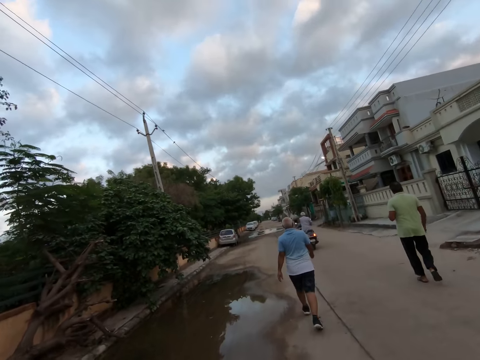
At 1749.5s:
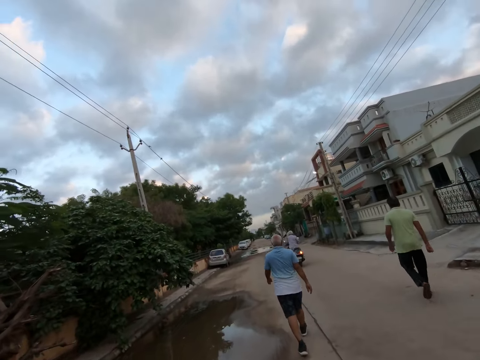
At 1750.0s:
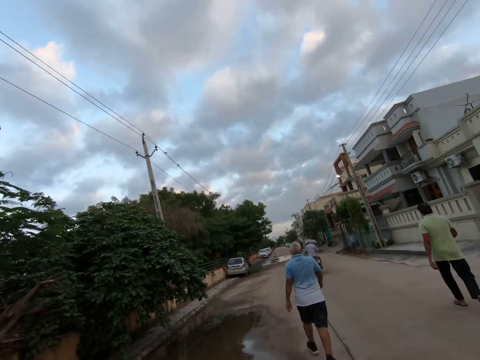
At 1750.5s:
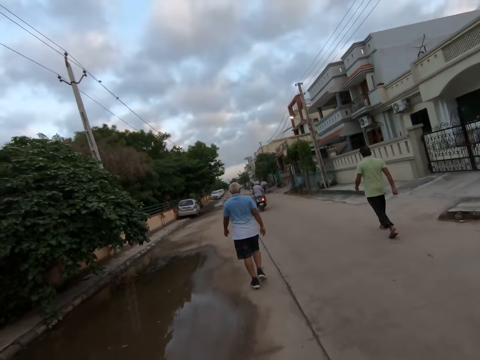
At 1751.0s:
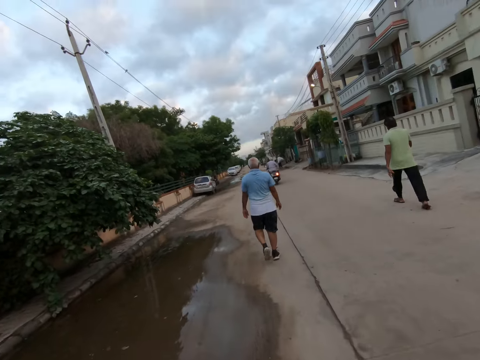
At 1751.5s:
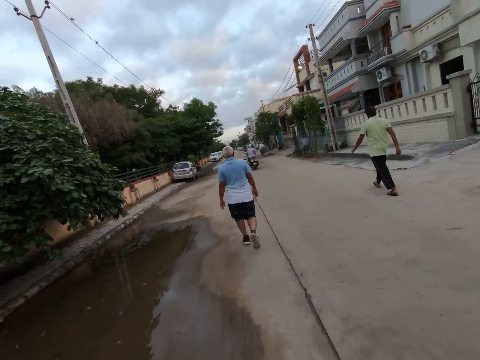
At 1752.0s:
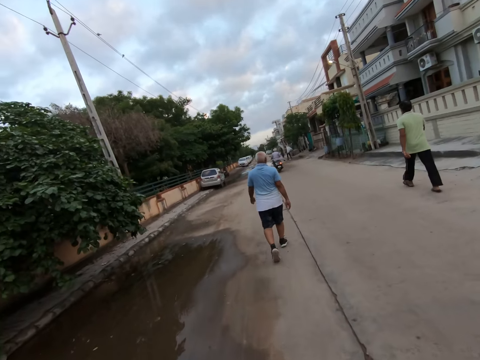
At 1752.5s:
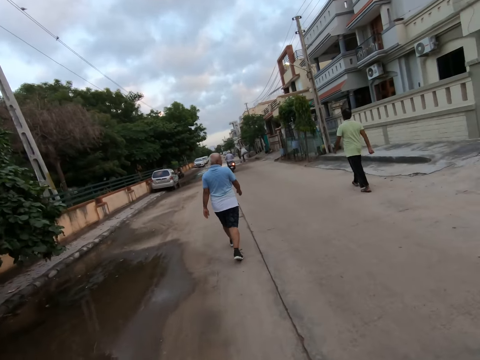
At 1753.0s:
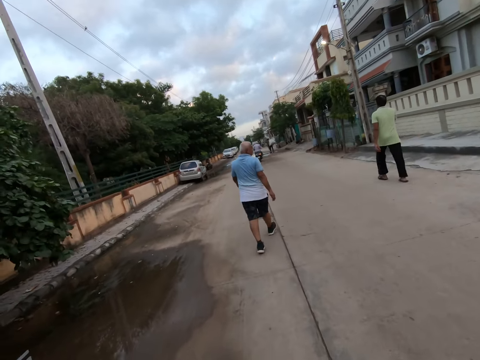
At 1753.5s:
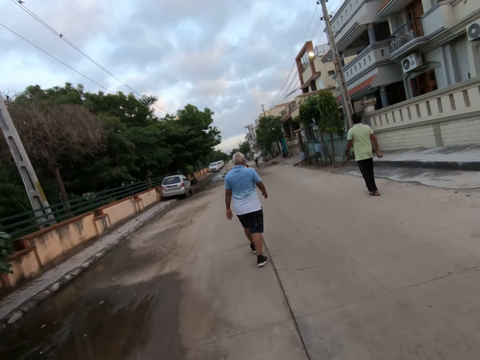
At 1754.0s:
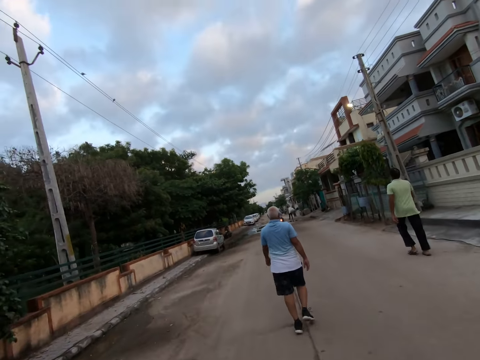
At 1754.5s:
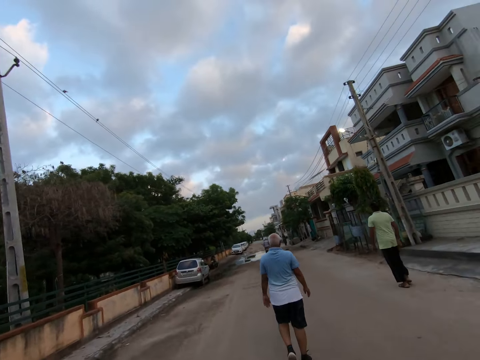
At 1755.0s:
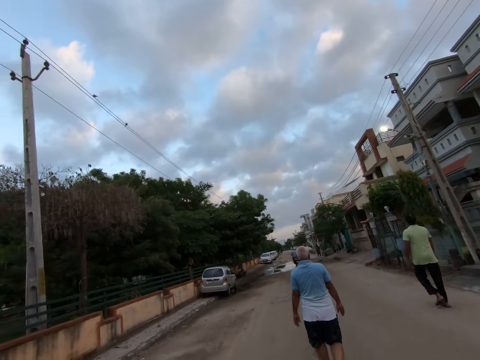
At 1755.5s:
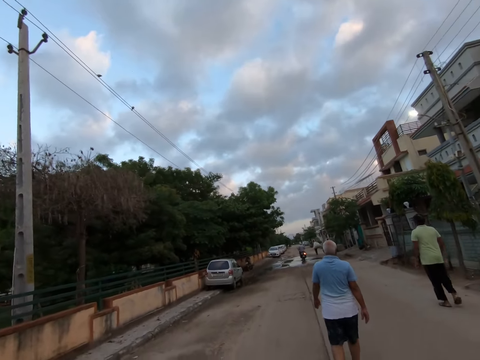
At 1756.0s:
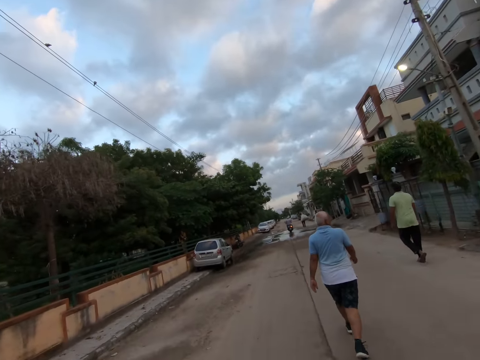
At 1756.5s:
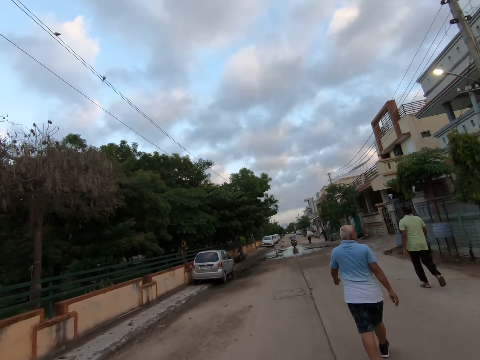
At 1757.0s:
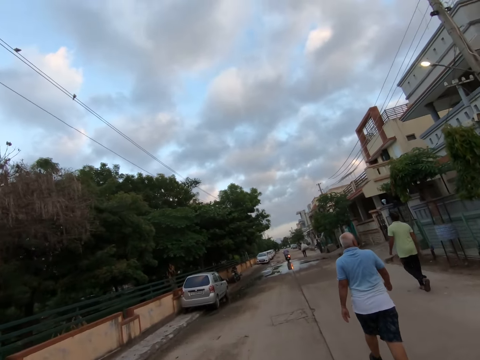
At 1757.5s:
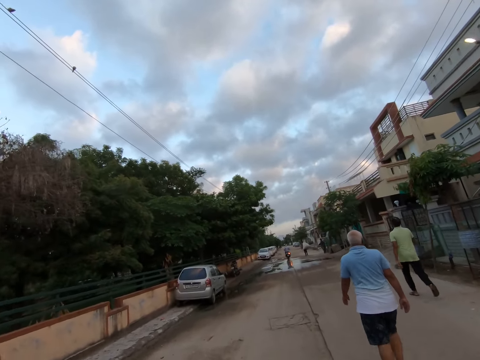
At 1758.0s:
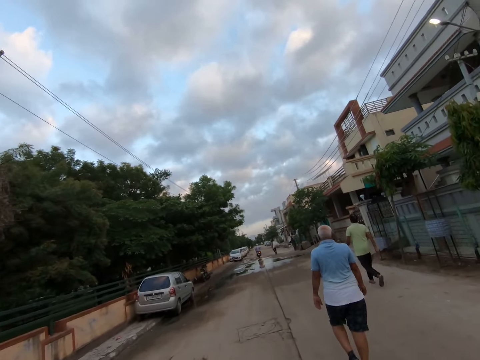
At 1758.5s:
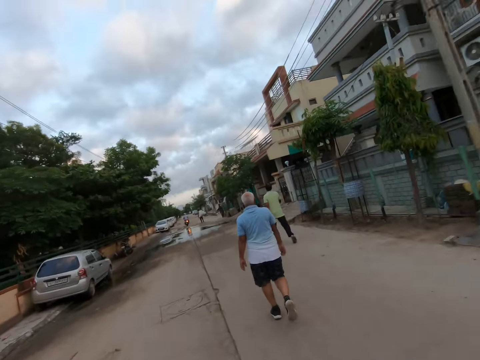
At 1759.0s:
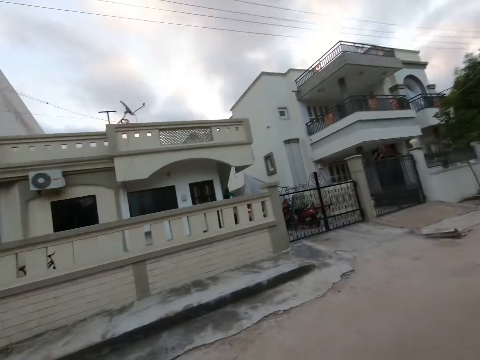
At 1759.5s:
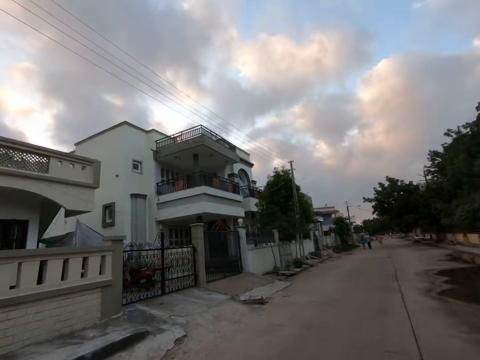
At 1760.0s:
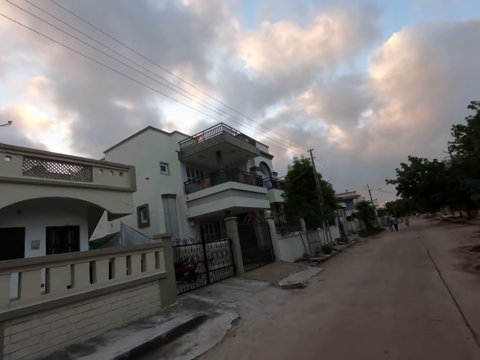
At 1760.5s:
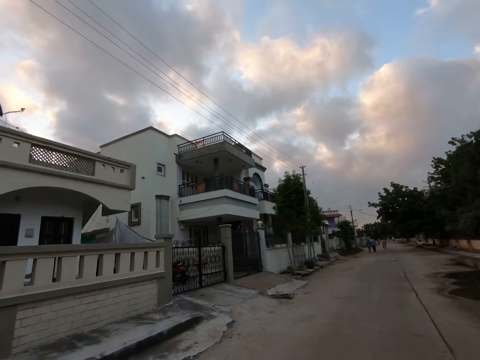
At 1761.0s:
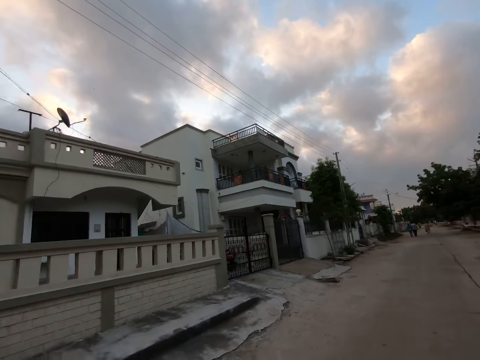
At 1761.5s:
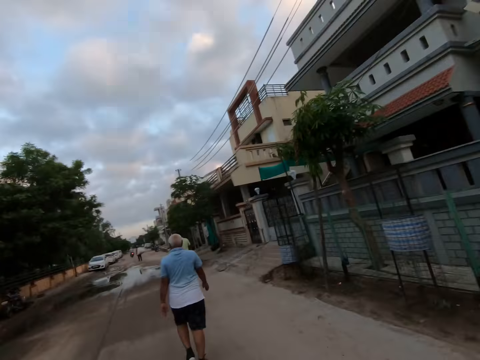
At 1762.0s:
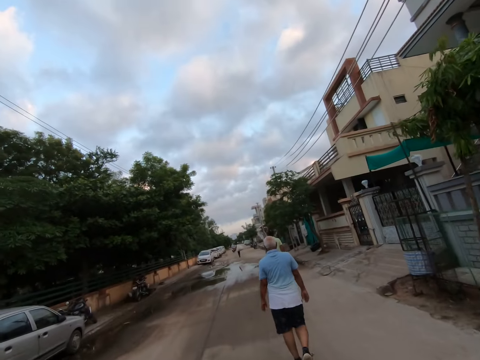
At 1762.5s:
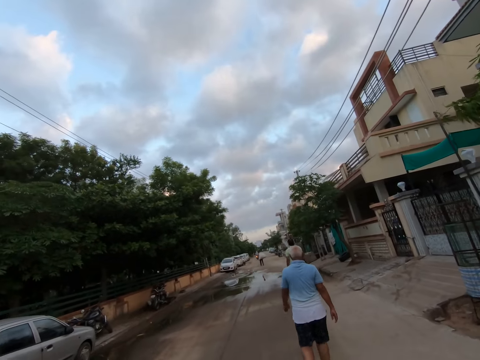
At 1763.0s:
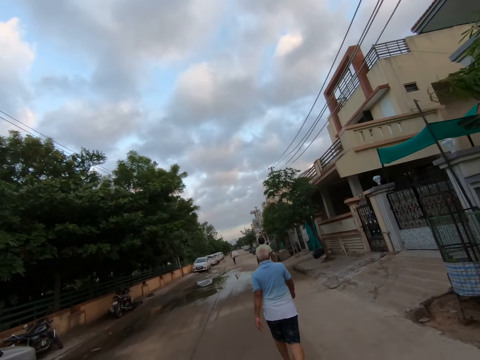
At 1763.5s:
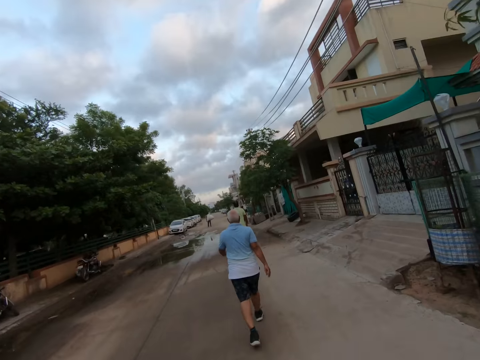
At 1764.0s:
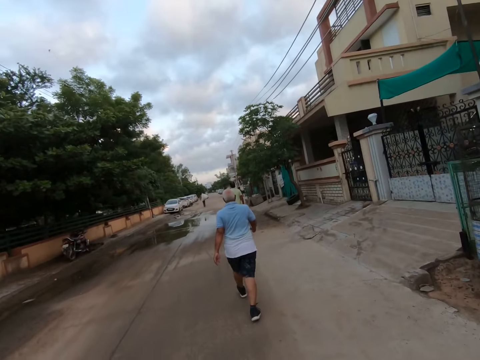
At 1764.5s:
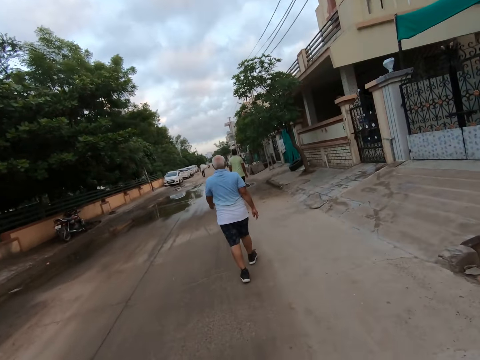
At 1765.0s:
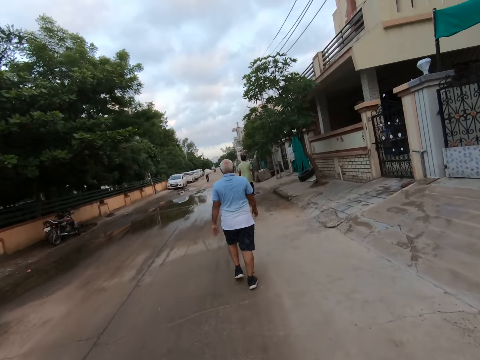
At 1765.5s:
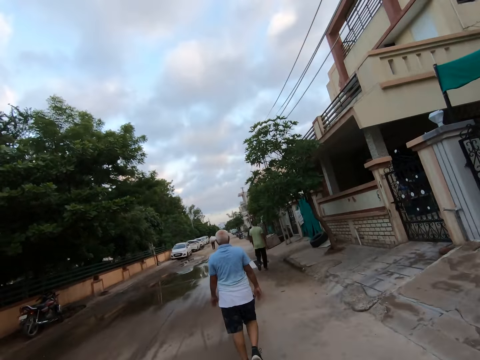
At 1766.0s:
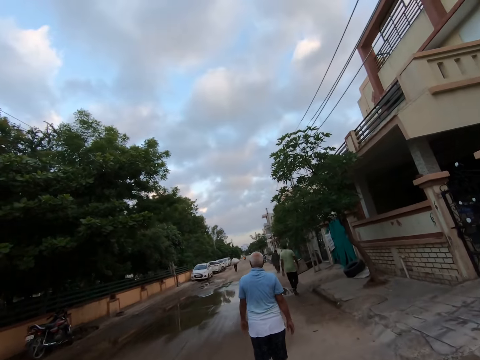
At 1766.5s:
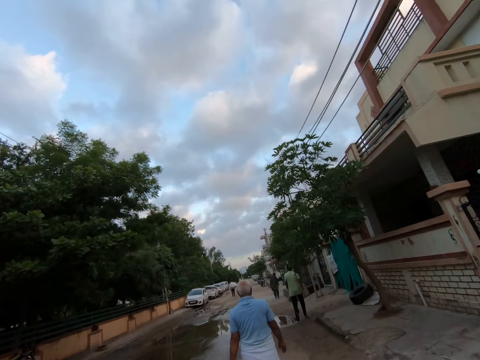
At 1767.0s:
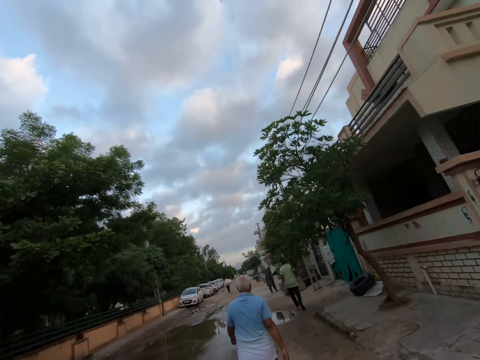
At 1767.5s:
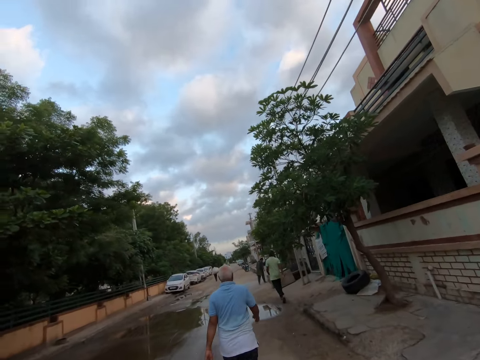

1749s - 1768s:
The camera wearer looks back. They walk on the road.

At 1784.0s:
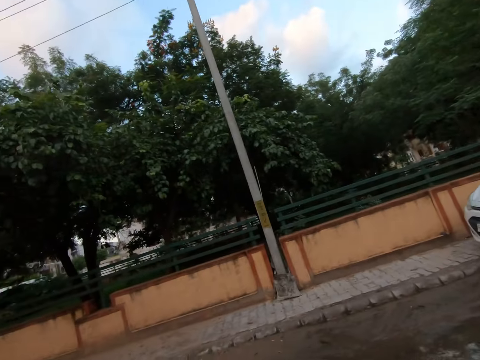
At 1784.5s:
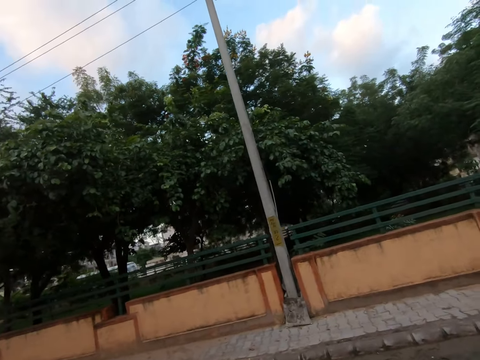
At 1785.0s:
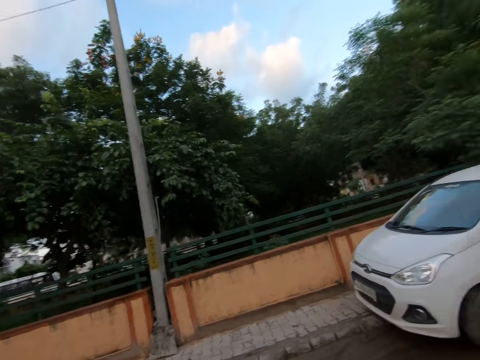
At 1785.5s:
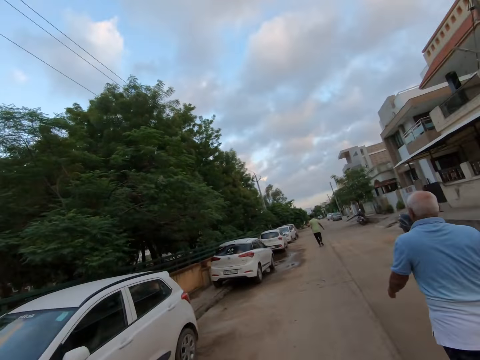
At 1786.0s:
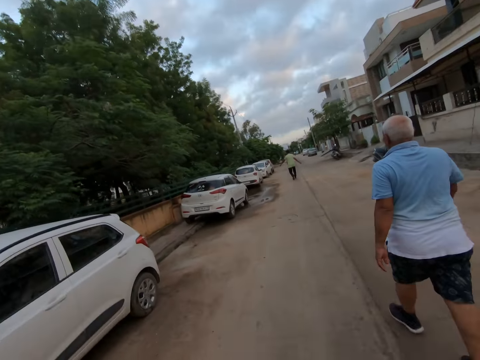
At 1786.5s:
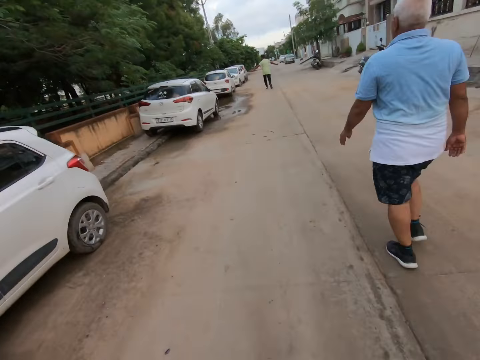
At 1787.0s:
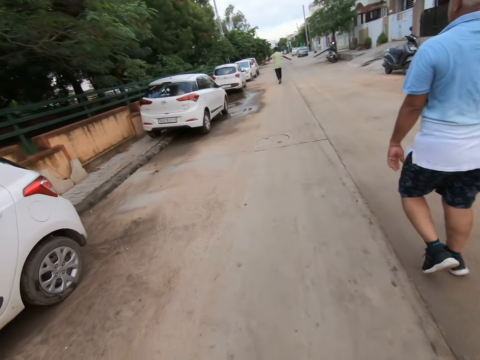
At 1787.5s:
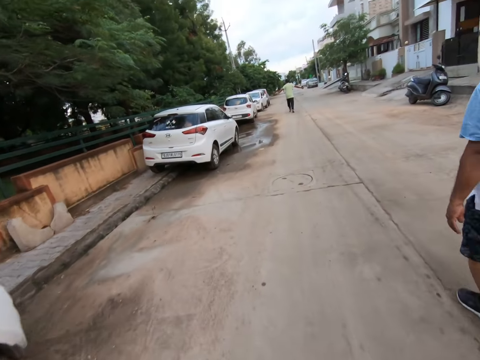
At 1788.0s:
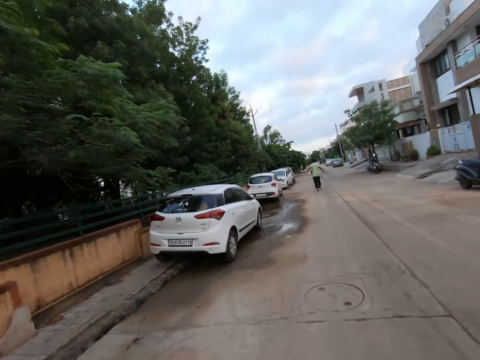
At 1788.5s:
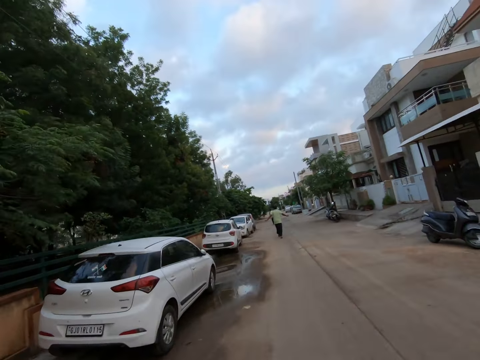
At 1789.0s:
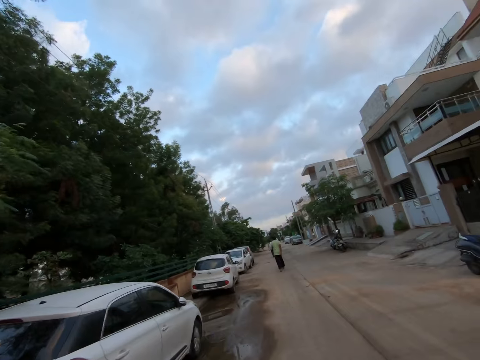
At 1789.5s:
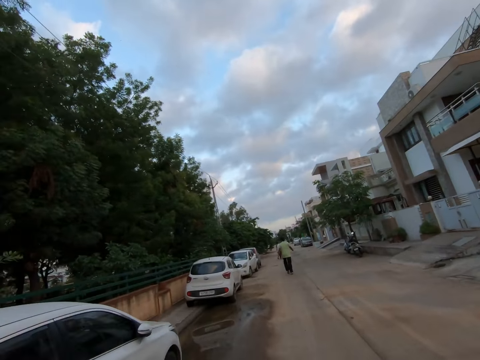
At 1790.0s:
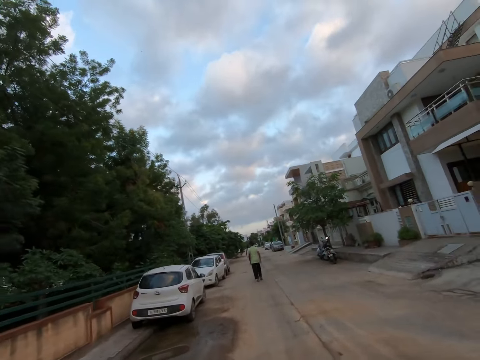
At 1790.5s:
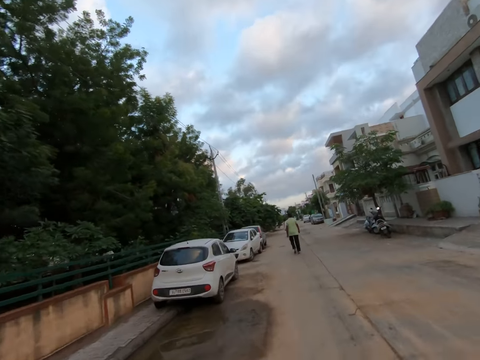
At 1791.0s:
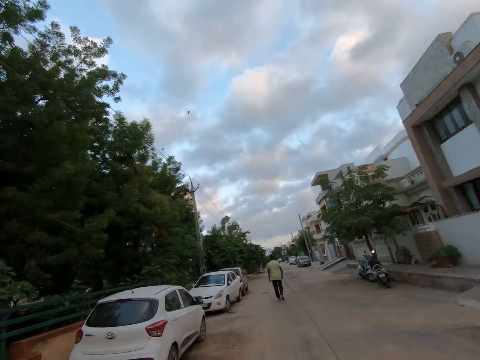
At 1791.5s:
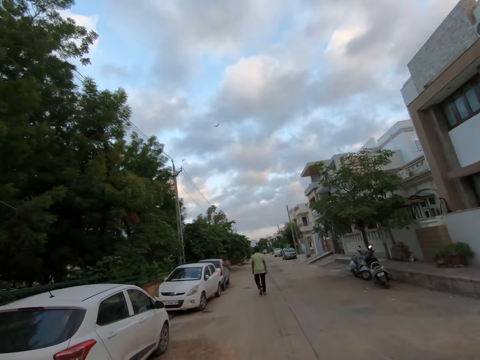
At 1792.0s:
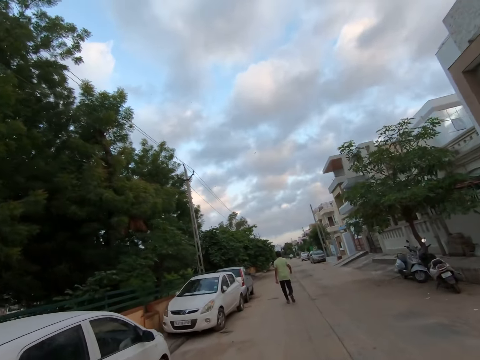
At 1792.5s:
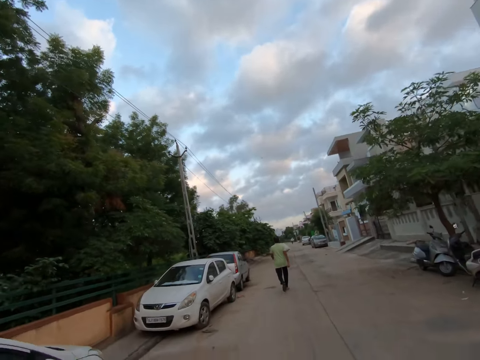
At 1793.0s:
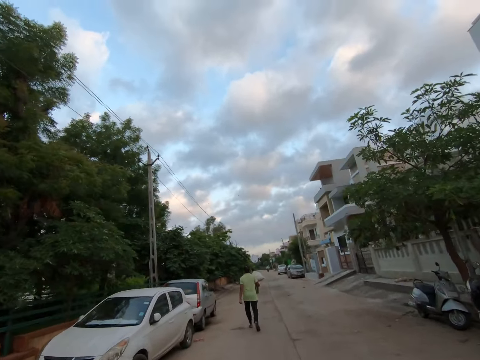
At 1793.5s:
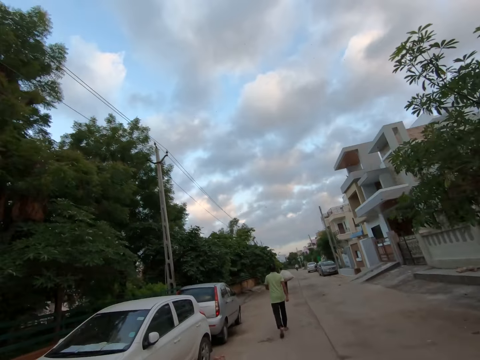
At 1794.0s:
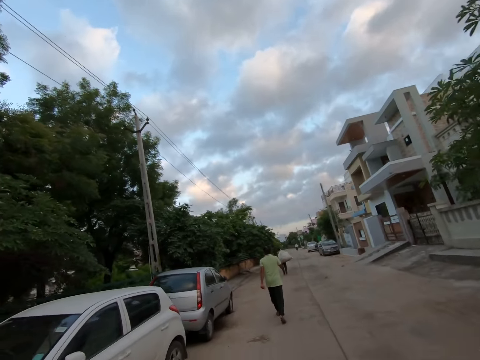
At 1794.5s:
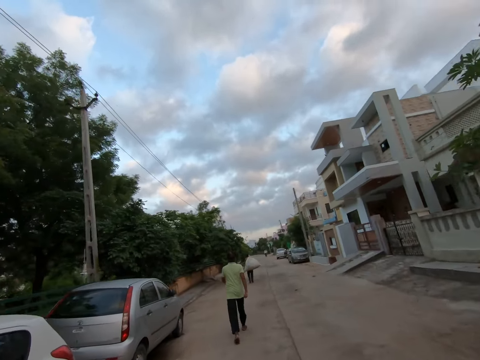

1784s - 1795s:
The camera wearer looks around.
